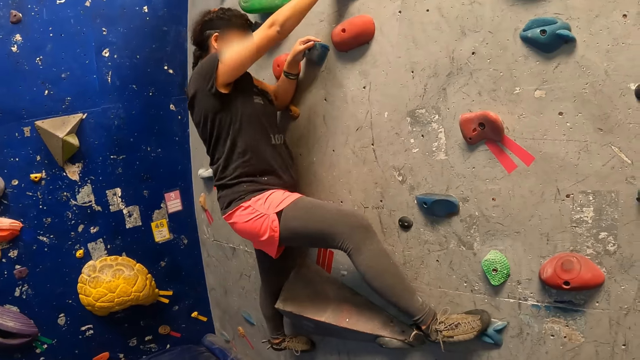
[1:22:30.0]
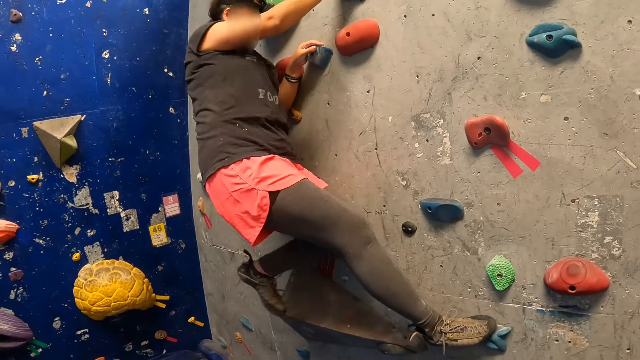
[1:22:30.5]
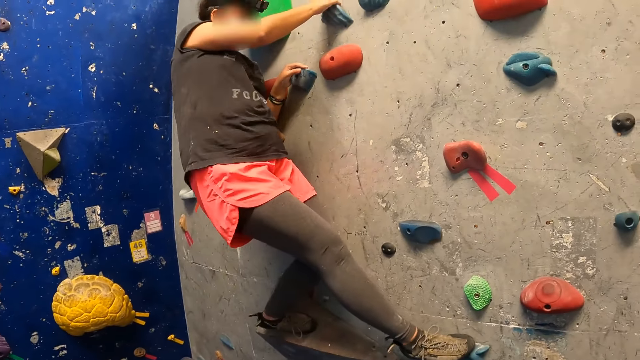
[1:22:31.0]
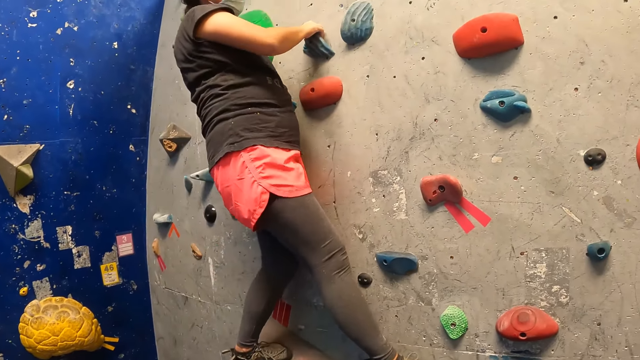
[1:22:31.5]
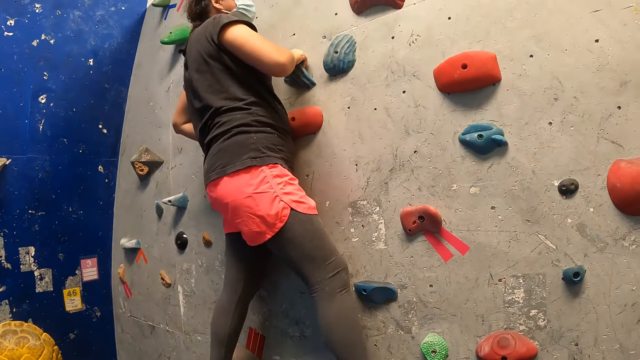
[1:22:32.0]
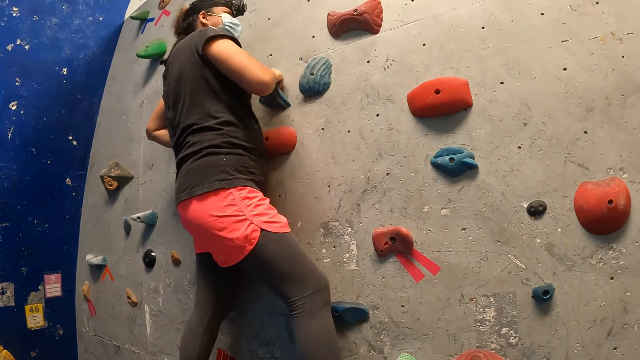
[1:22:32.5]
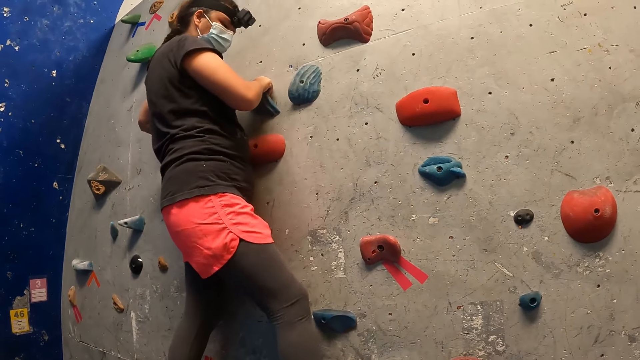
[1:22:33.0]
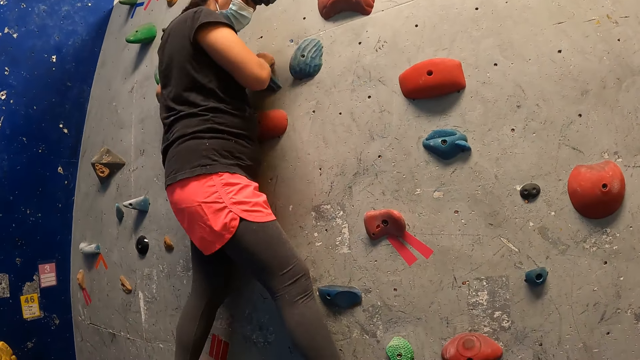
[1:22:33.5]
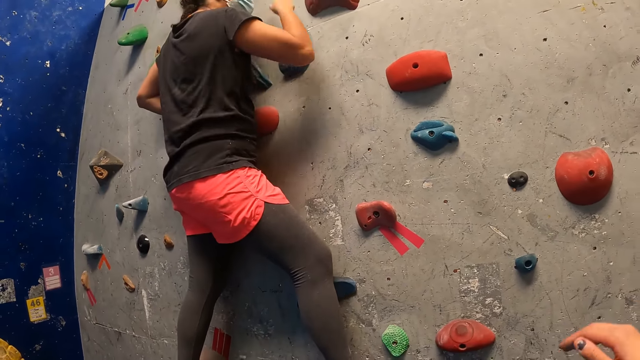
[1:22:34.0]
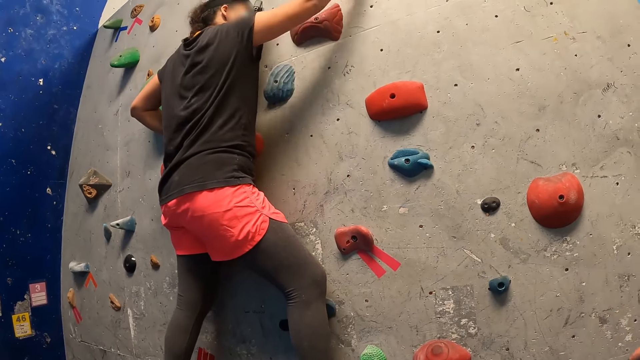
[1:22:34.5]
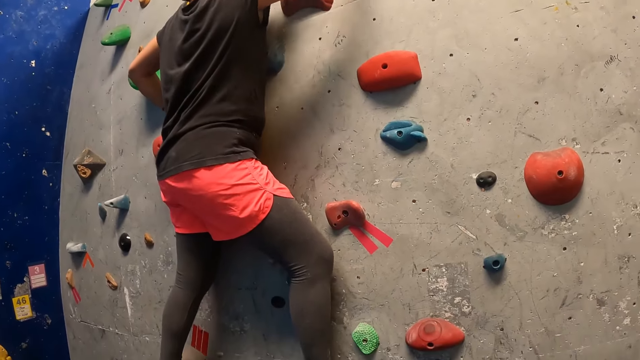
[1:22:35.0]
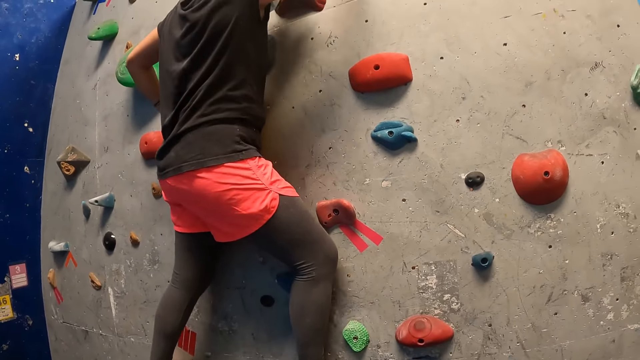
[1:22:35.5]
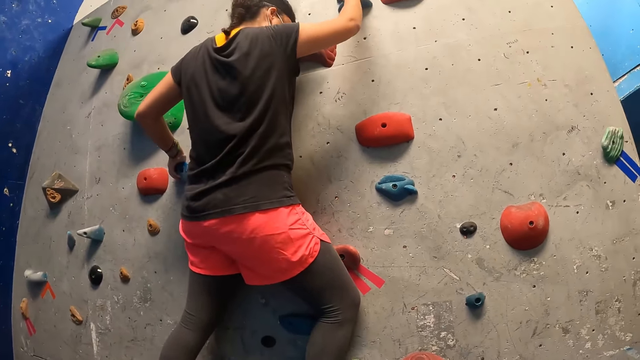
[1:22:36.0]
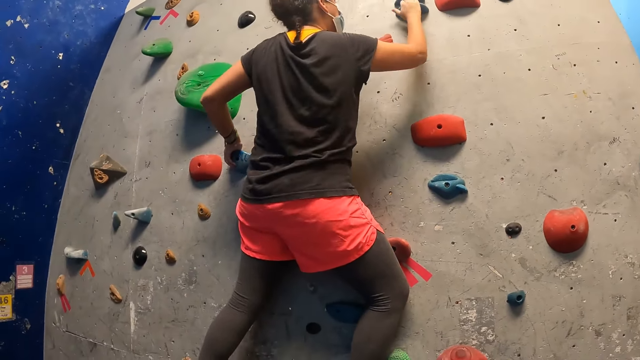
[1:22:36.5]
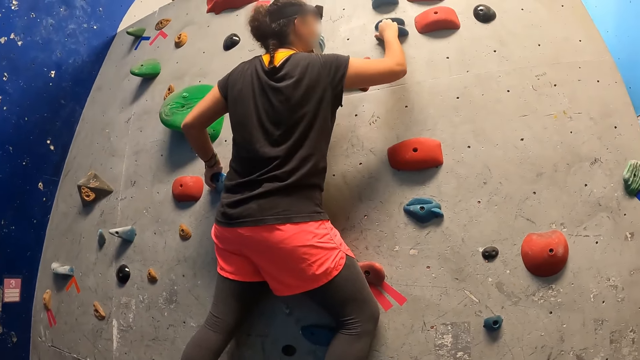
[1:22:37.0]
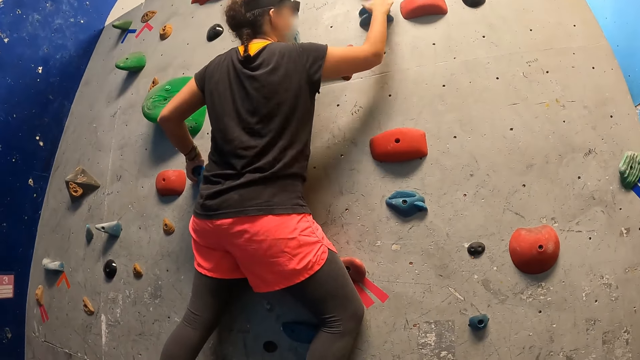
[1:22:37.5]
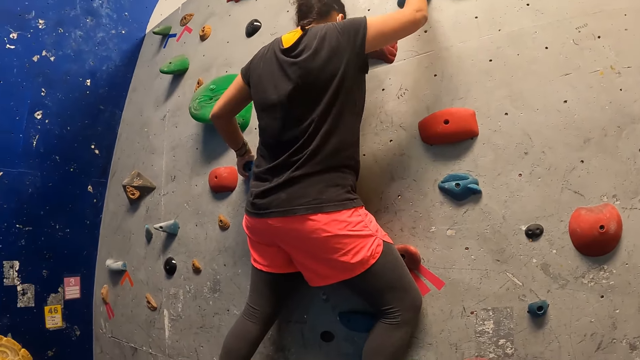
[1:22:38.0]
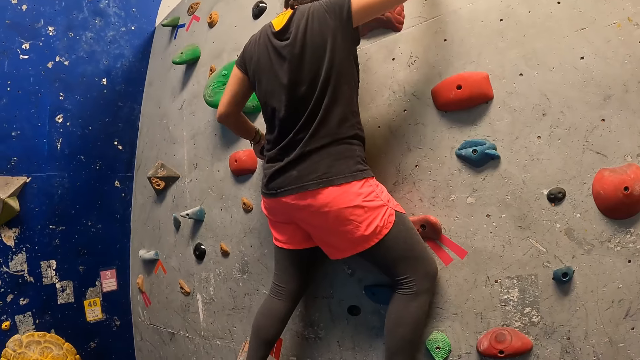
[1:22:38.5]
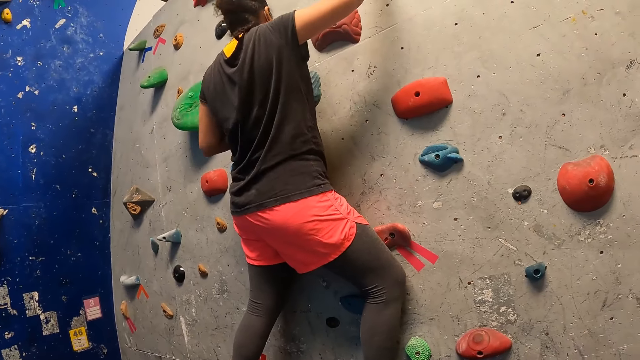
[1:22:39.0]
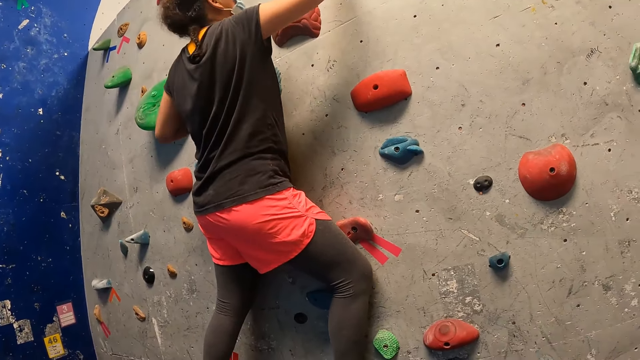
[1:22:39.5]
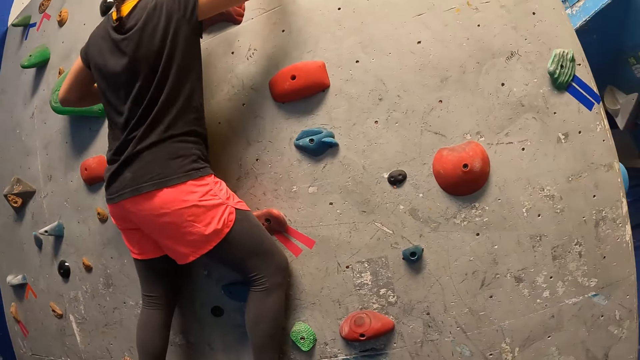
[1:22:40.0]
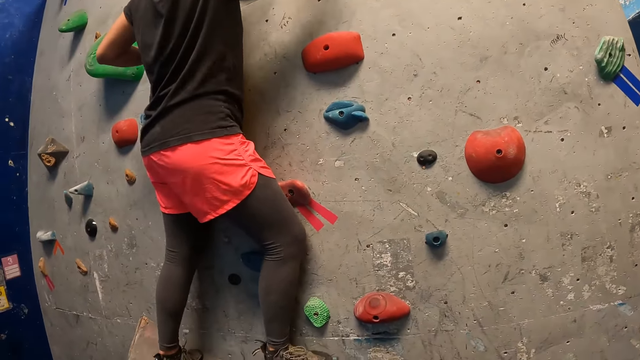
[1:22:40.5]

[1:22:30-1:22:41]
A woman climbs the wall.

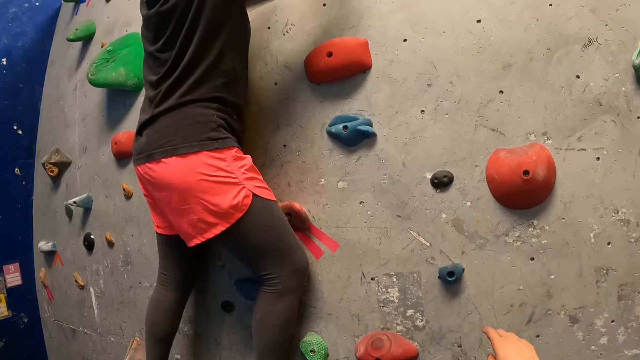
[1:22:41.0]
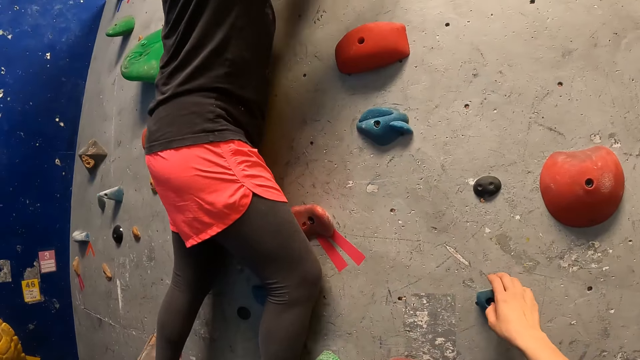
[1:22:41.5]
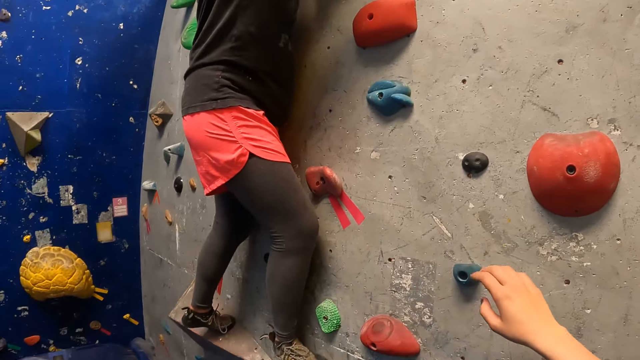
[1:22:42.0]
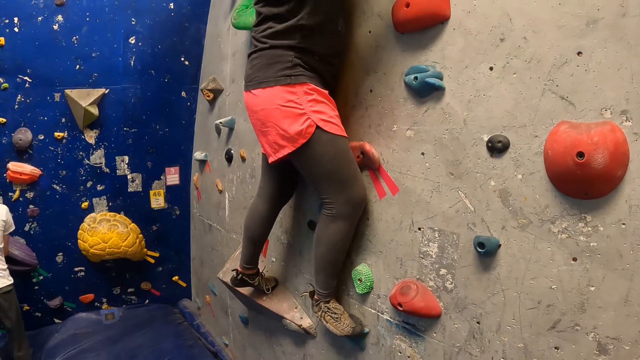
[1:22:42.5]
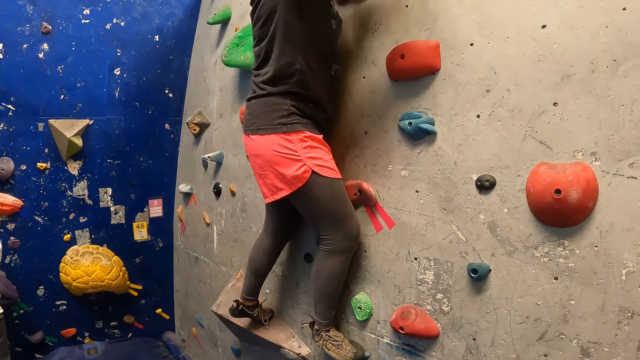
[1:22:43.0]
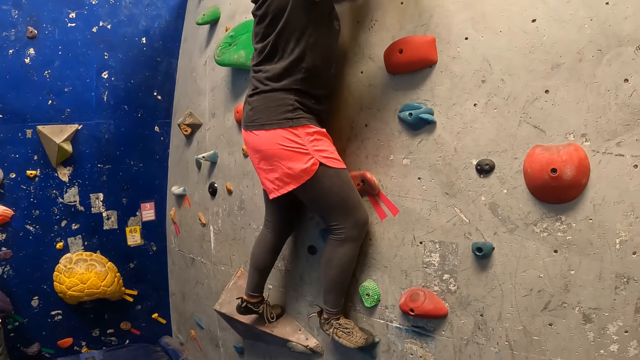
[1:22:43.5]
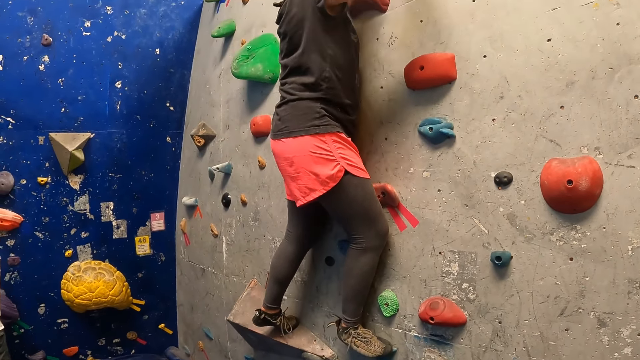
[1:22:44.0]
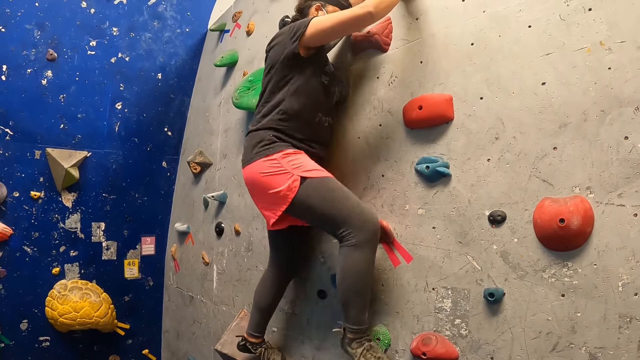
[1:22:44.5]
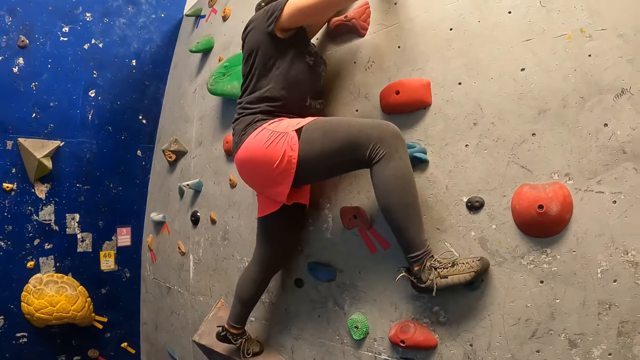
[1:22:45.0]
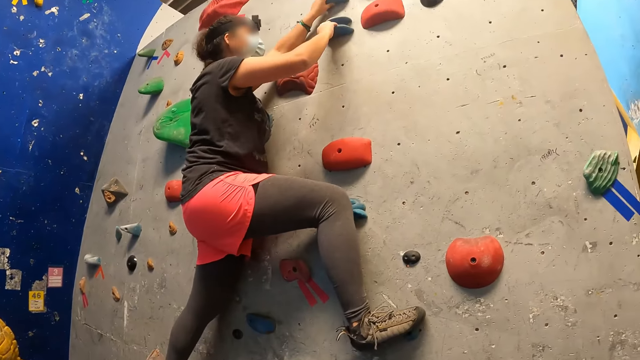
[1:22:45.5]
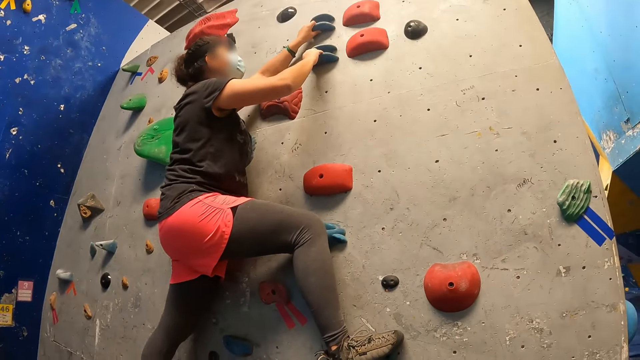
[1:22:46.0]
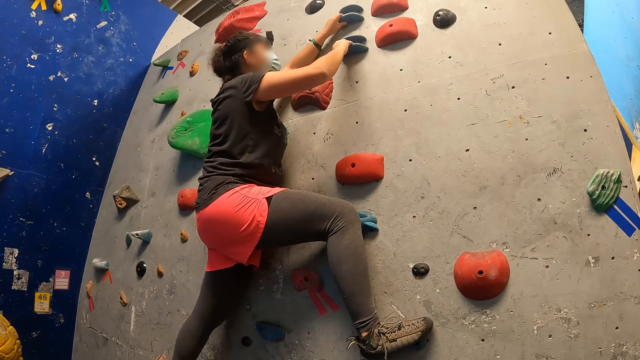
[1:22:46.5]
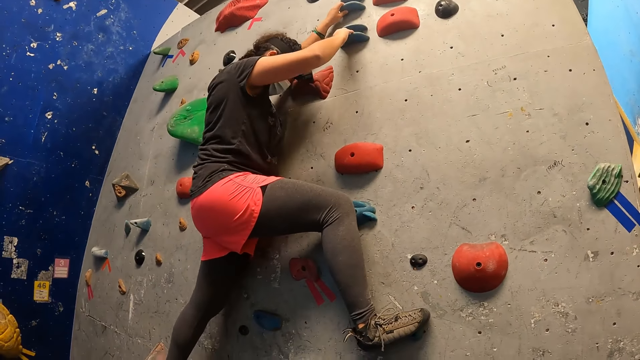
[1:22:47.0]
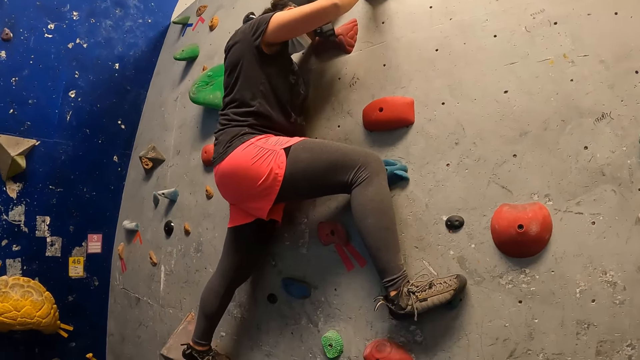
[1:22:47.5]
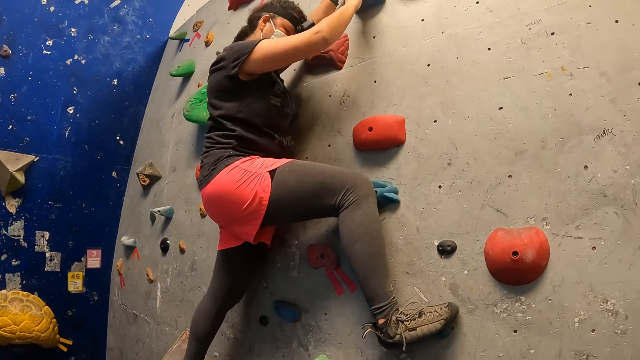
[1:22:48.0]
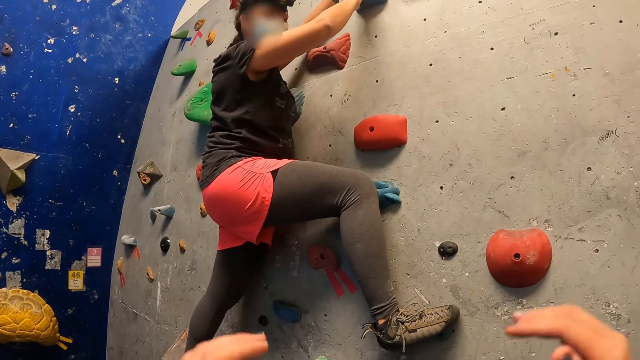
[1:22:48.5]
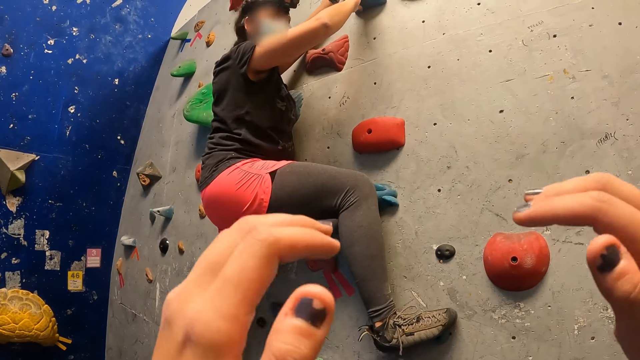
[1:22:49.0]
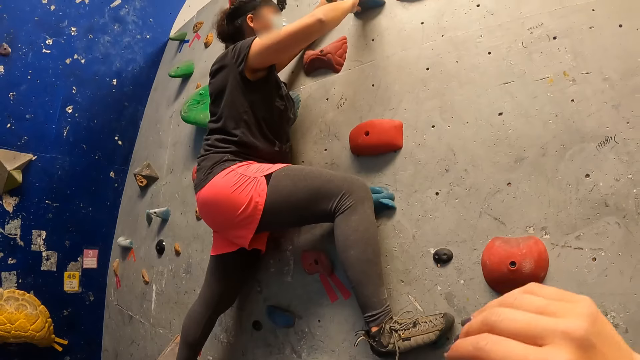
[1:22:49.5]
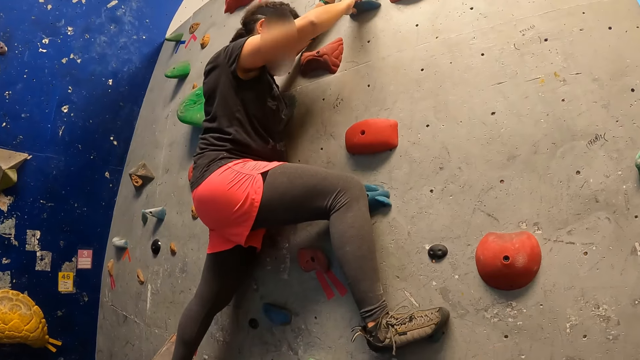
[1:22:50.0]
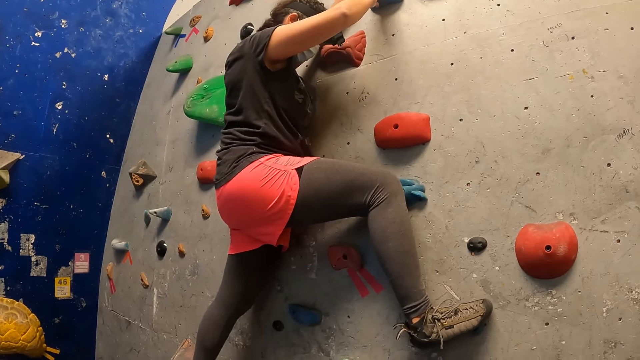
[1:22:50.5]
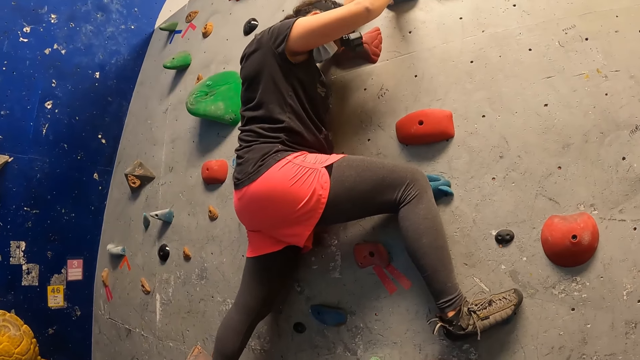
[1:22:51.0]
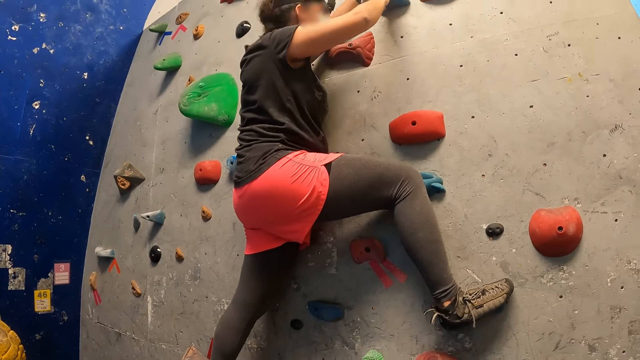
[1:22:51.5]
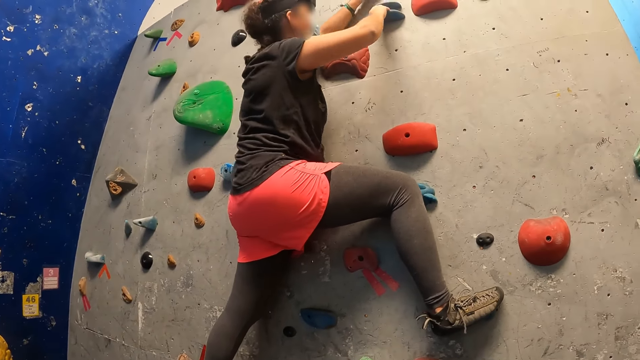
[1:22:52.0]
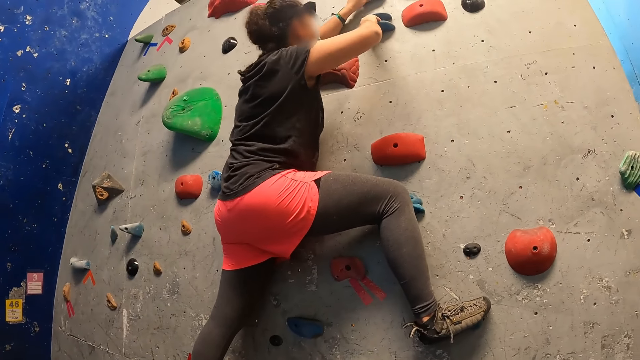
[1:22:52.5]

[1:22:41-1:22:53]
The camera wearer touches the climbing wall's grip. A woman climbs the wall. The camera wearer watches the woman climb the wall. They interact with the woman.
